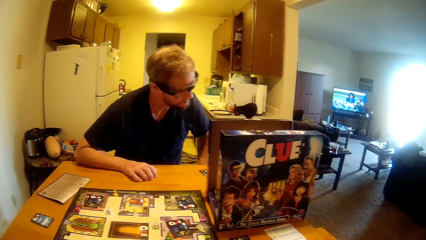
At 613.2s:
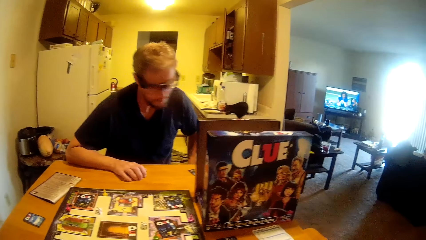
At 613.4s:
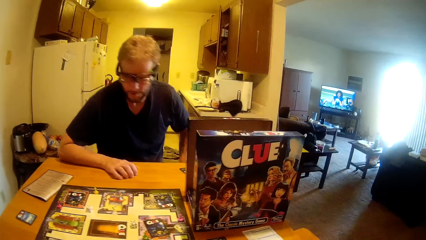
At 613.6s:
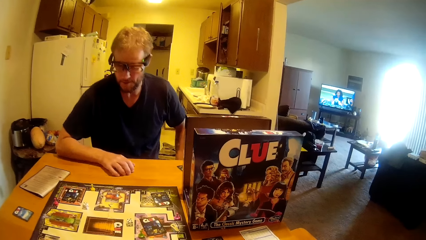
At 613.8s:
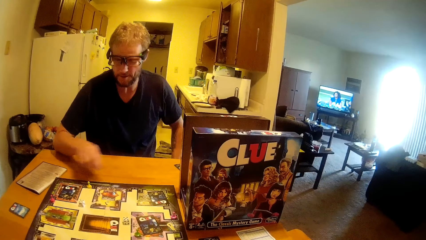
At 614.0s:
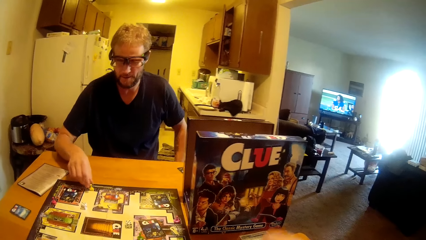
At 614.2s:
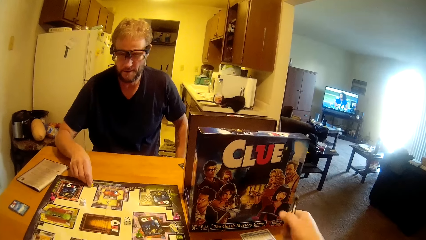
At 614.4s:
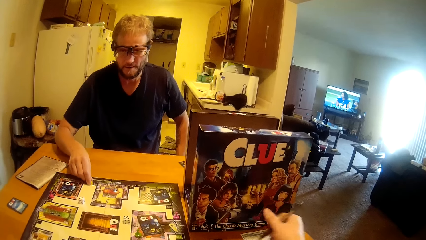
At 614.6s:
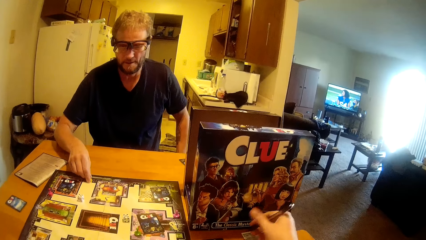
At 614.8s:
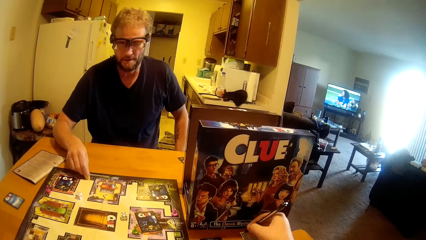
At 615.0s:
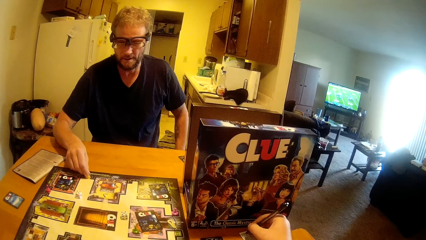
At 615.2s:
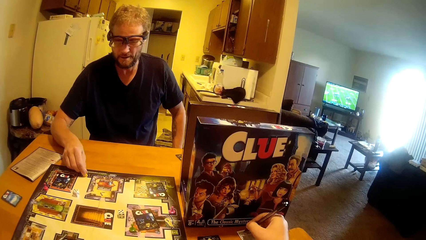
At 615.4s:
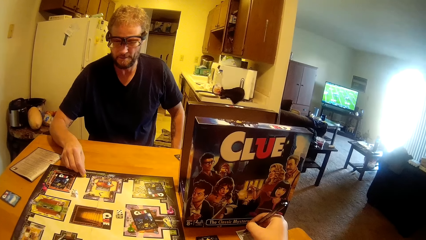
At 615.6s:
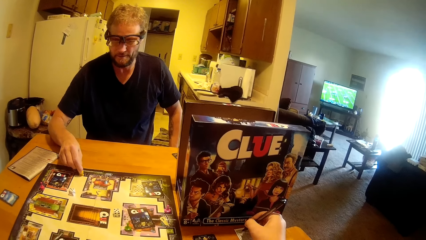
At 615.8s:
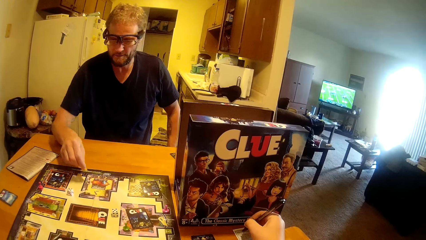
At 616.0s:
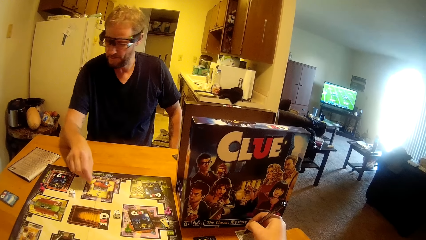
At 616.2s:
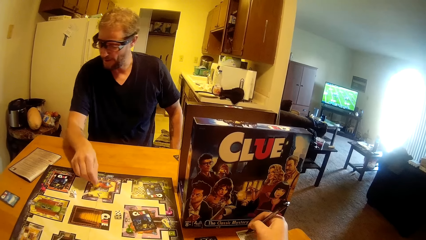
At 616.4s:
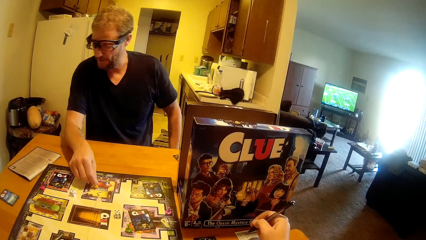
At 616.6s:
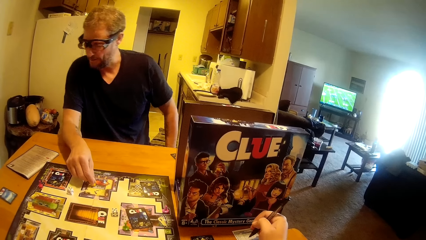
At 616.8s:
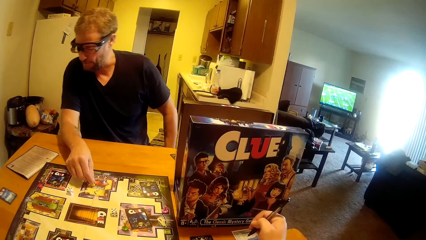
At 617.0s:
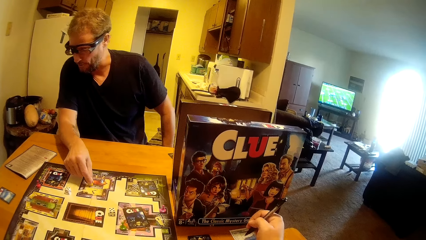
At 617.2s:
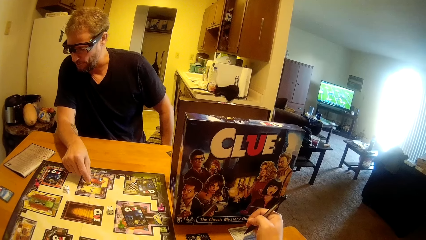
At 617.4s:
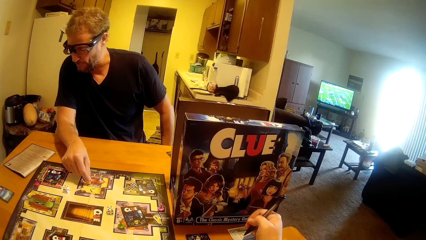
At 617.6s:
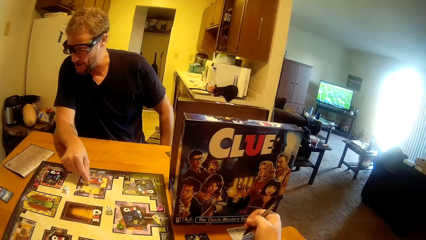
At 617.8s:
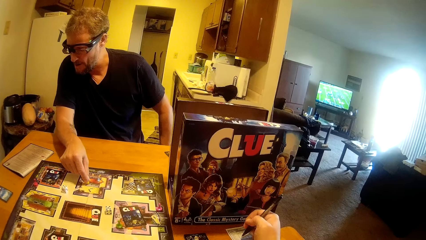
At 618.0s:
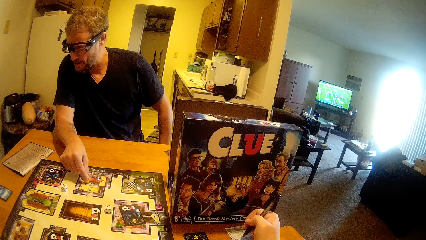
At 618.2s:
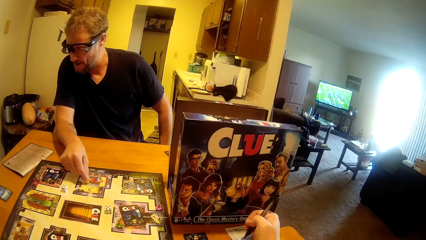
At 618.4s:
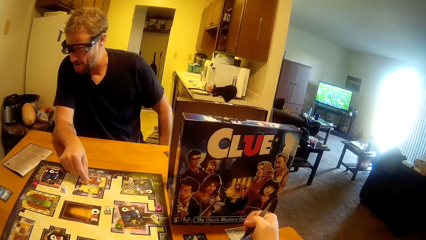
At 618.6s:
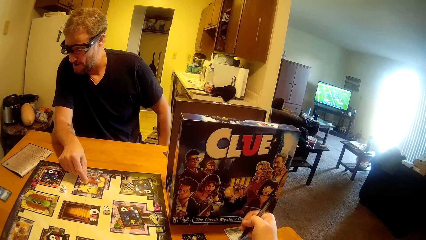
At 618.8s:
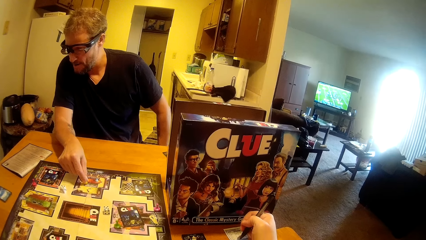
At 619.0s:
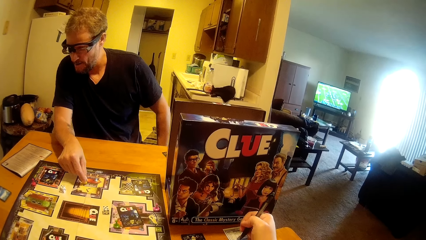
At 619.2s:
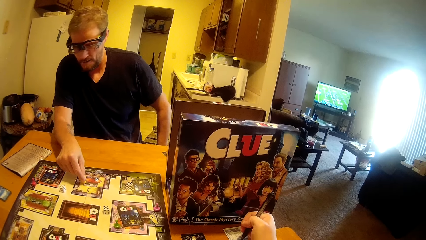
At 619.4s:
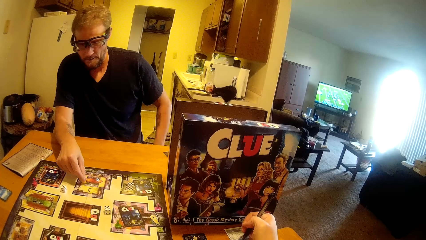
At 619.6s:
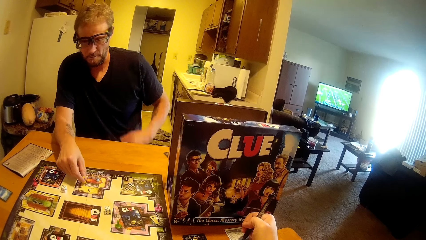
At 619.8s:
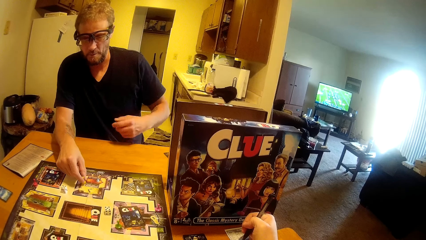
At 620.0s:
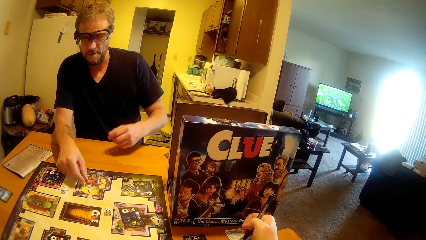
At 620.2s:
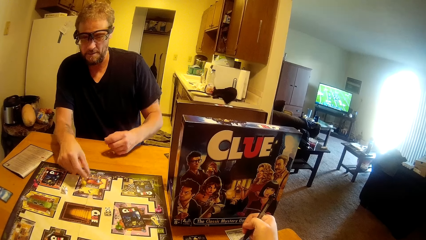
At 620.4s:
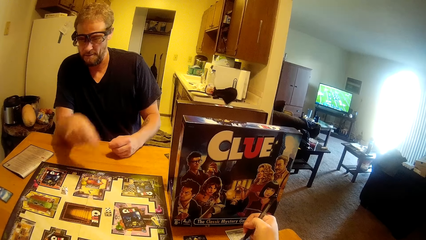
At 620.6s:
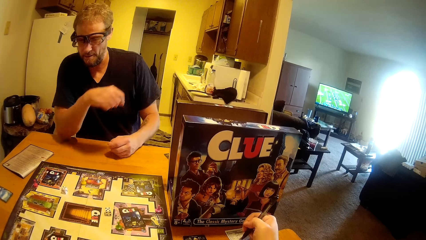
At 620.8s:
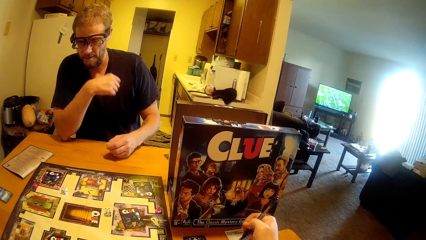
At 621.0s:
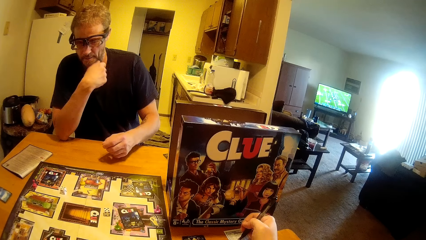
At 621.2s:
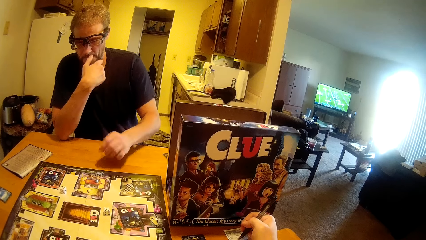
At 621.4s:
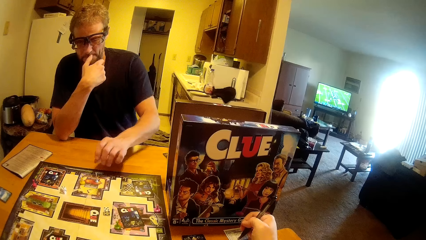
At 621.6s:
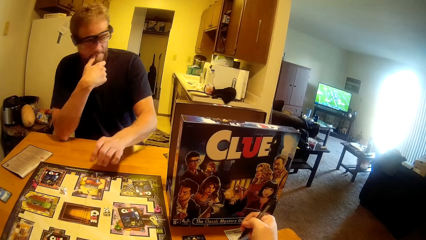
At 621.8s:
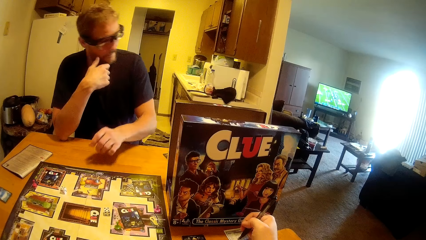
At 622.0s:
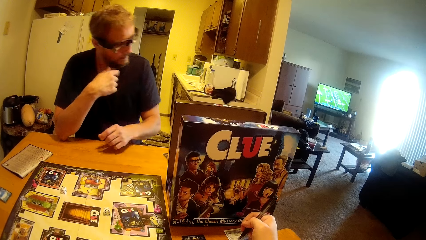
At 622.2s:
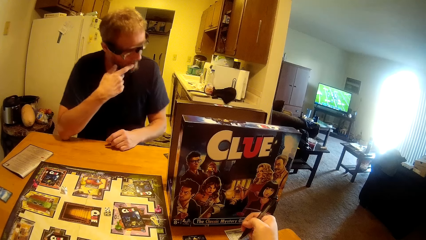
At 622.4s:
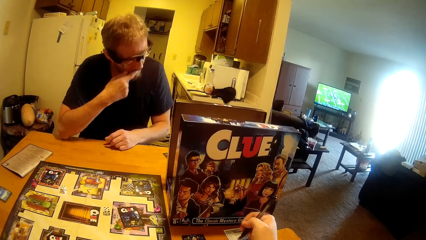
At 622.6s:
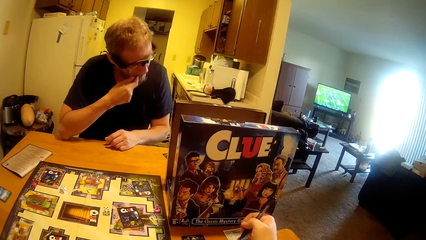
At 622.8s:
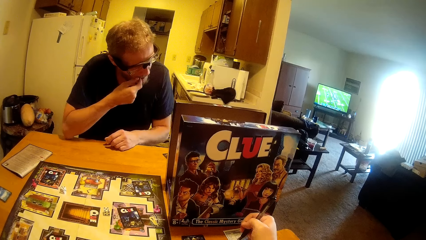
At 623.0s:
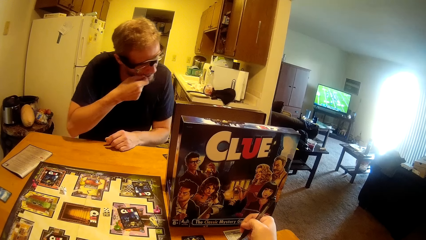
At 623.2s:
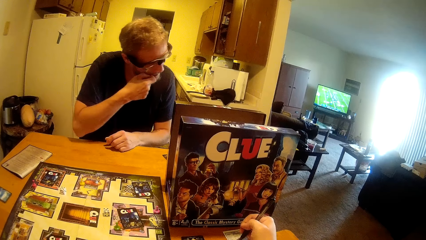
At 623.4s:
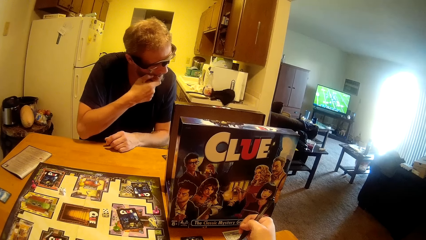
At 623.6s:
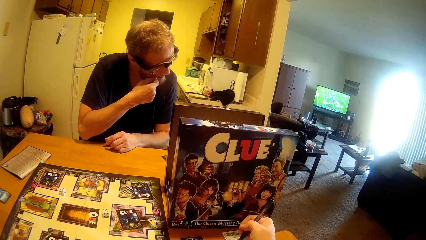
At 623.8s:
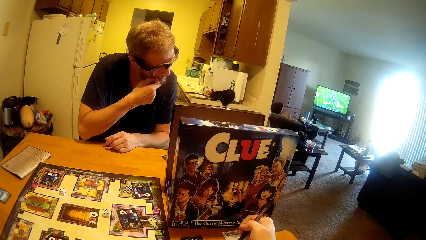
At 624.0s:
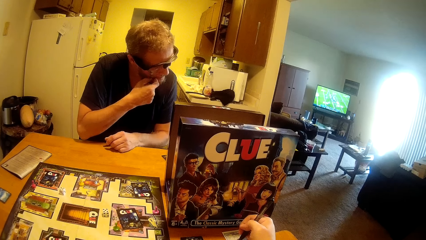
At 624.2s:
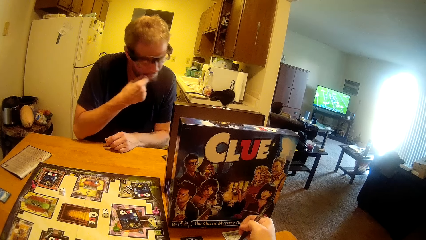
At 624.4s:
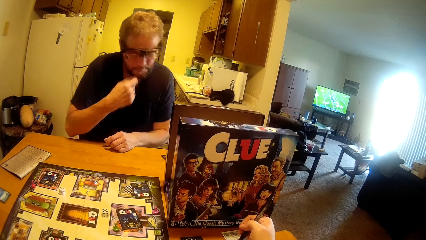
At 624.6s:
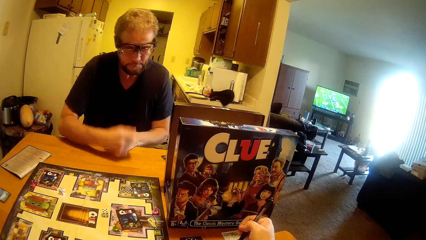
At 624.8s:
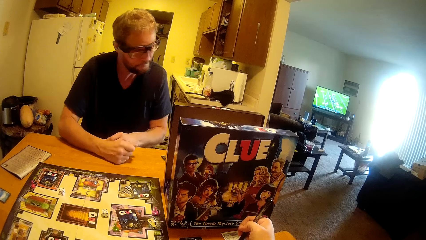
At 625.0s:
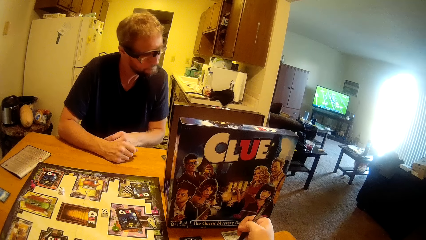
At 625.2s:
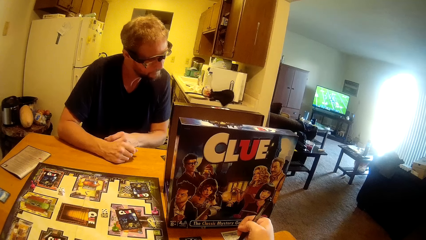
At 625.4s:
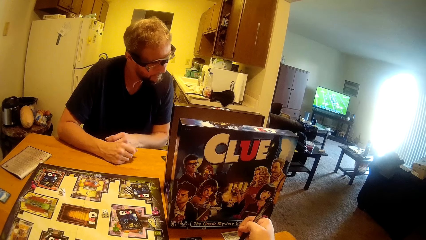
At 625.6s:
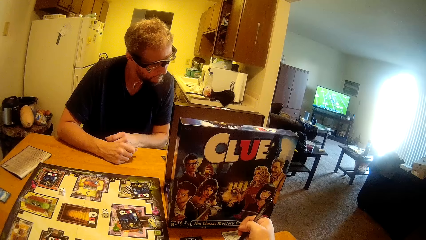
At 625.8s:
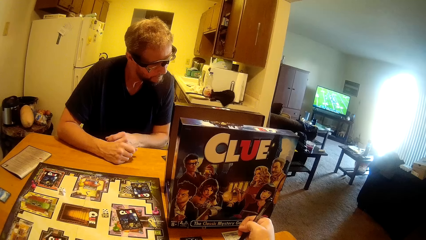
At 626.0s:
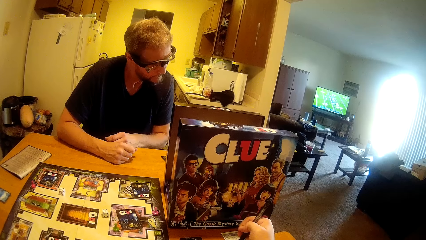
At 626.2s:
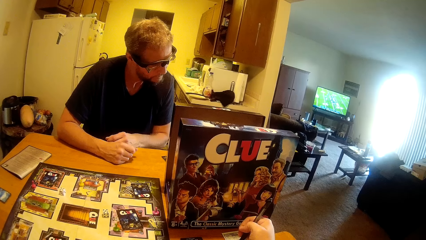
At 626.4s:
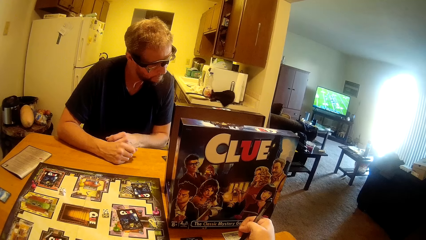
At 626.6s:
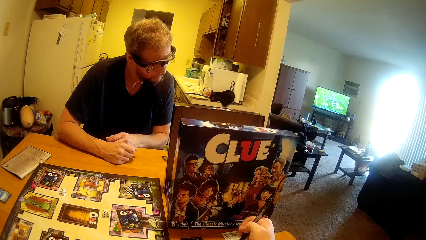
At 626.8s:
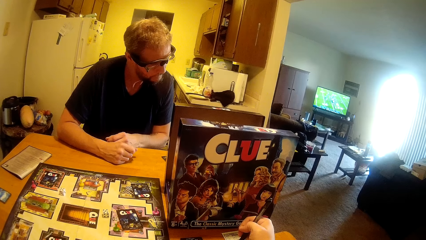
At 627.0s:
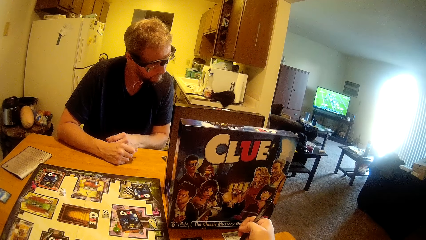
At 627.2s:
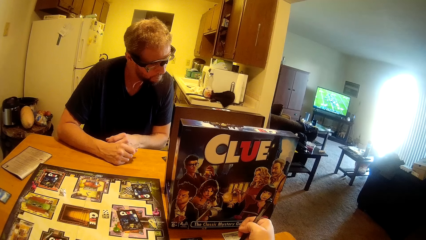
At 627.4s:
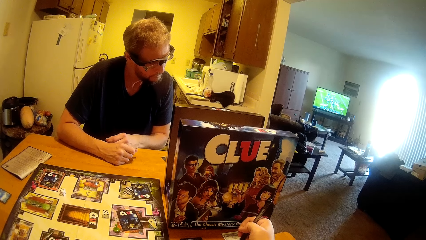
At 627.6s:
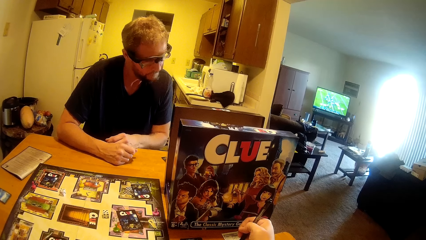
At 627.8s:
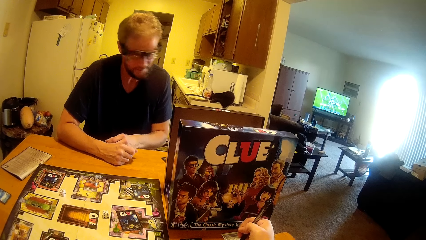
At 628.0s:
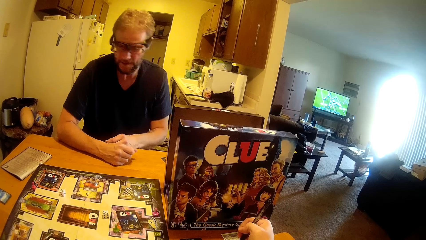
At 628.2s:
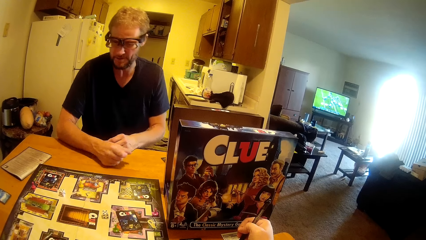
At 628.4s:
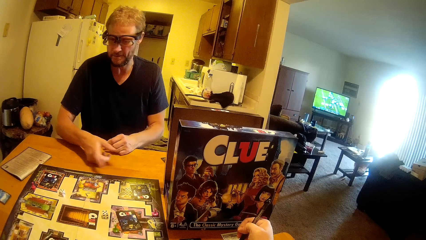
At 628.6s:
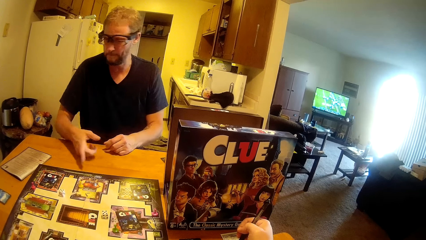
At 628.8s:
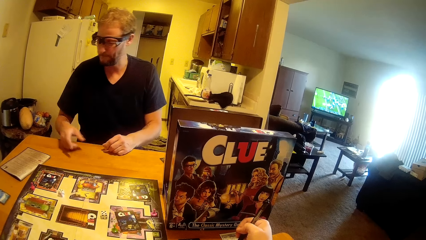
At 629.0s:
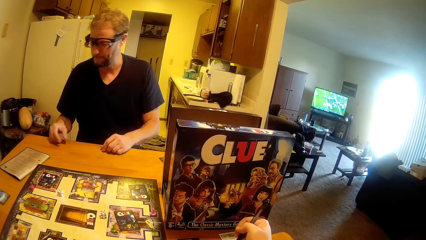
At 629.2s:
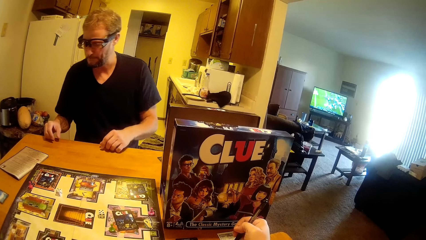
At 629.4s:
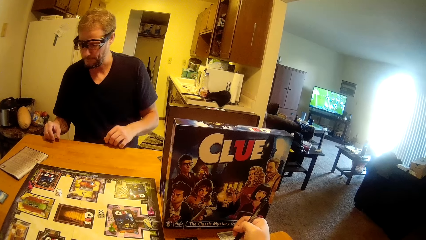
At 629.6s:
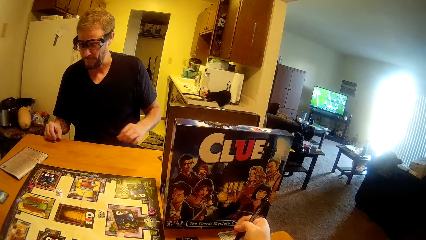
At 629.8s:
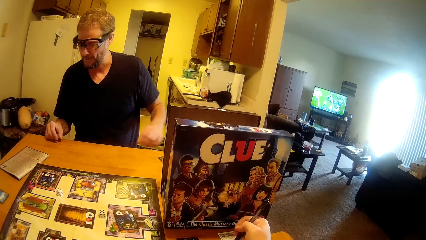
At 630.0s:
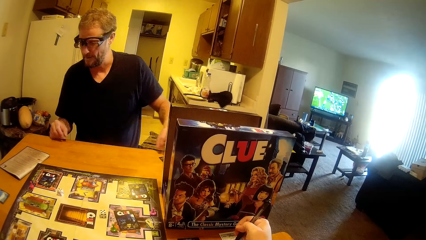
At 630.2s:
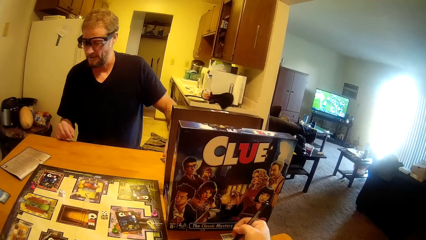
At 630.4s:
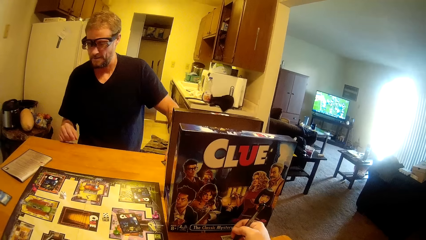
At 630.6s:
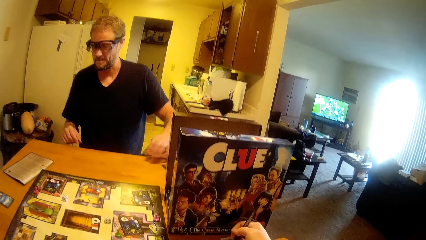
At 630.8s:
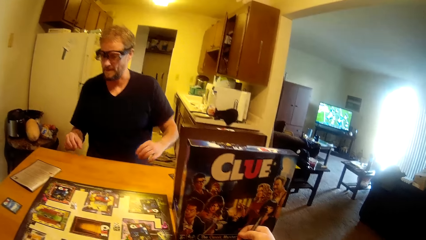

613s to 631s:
A man puts his hand on the table. The camera wearer writes with a pen. The man moves his hand. The man touches his face. The man puts his hand on the table. The man points at the table.
